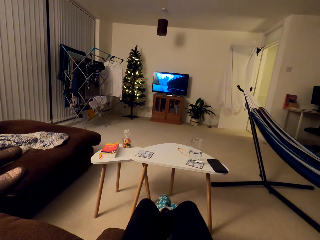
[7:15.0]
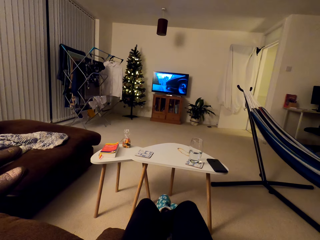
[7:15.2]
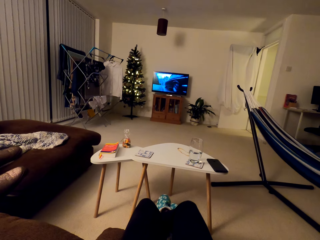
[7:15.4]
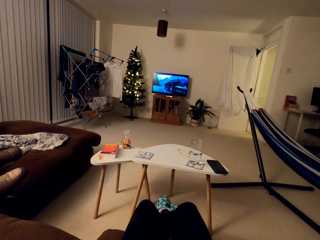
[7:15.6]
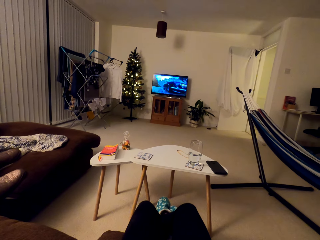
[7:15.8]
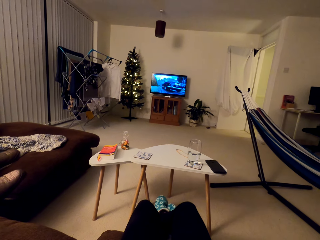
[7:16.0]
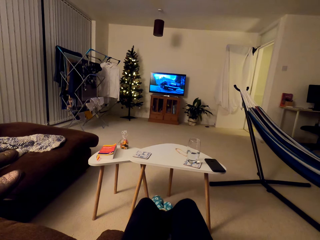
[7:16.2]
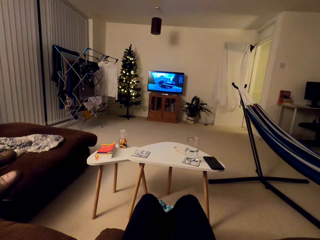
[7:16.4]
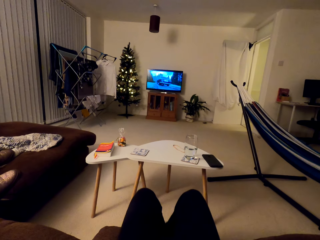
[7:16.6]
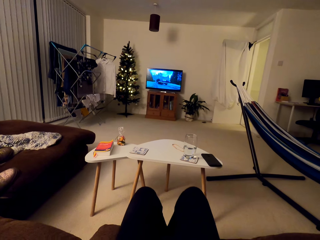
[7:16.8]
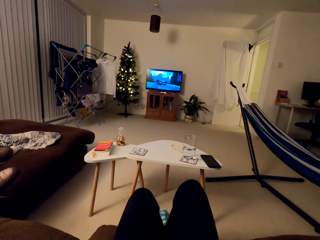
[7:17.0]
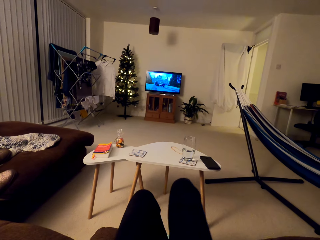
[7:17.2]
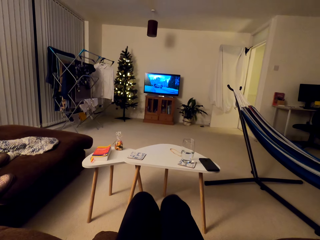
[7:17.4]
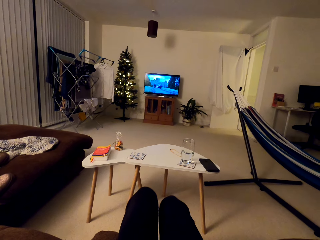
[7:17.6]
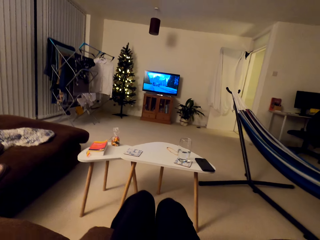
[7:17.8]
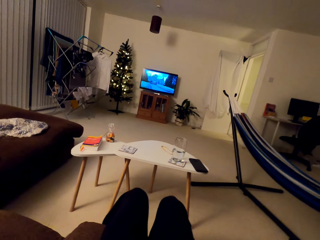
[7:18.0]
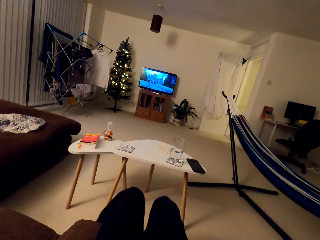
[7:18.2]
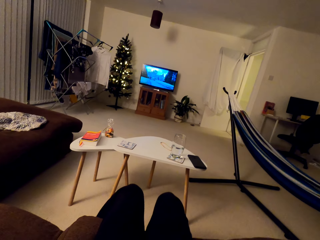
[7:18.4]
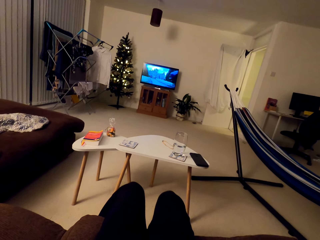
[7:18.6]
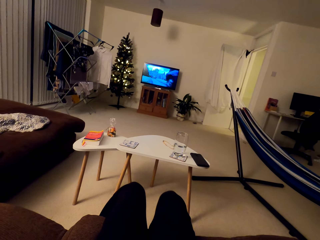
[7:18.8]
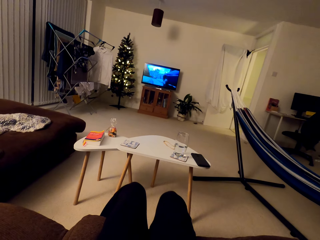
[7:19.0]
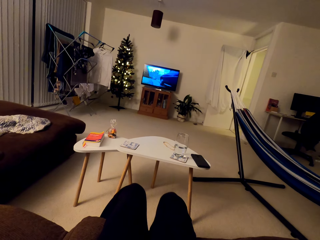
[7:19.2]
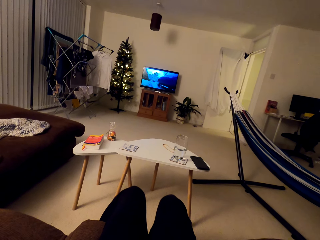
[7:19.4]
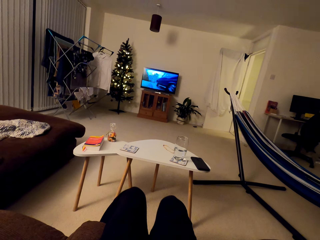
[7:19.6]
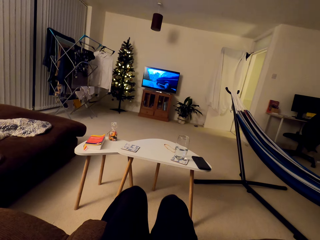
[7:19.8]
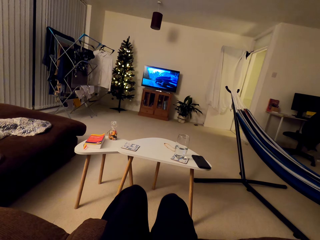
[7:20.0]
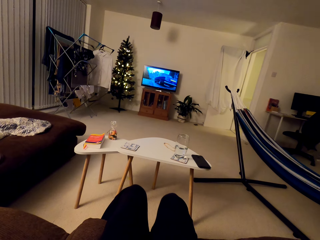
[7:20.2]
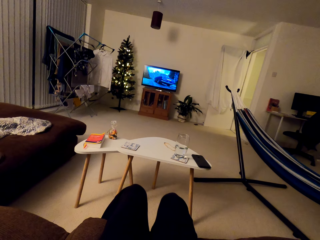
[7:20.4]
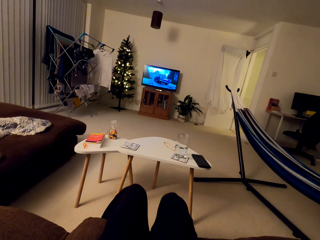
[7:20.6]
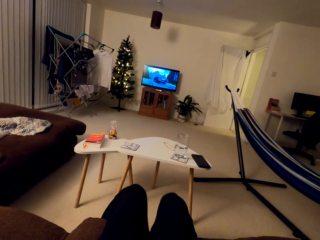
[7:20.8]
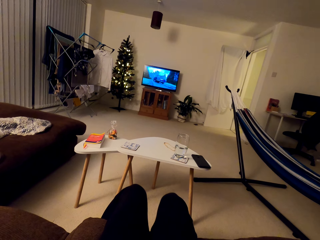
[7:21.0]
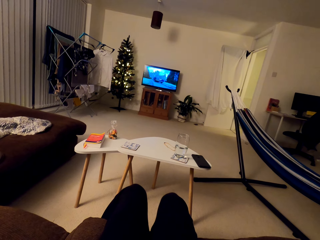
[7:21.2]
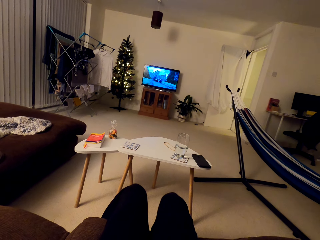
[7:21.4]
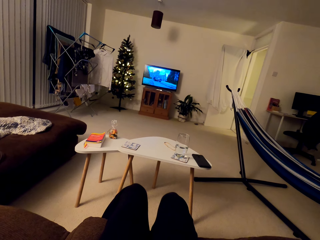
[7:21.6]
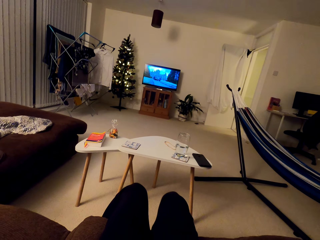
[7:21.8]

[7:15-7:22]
The camera wearer watches TV and moves their legs backwards.

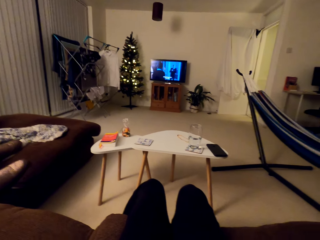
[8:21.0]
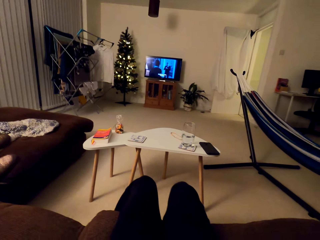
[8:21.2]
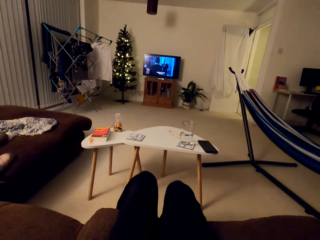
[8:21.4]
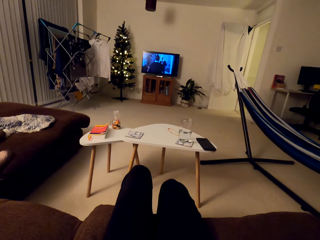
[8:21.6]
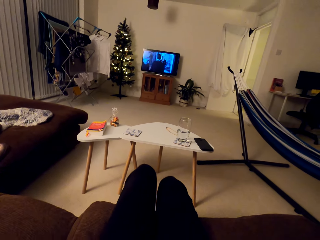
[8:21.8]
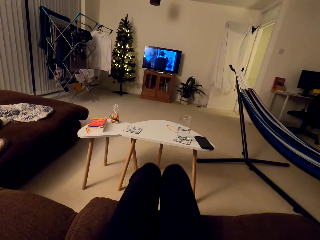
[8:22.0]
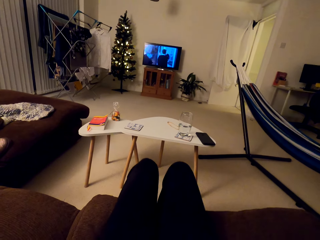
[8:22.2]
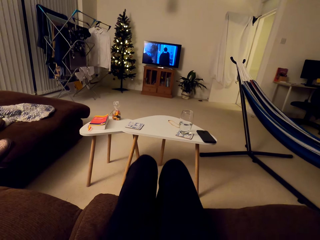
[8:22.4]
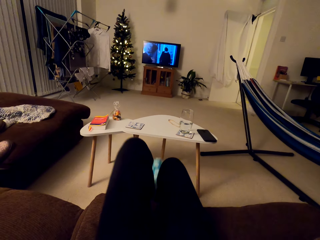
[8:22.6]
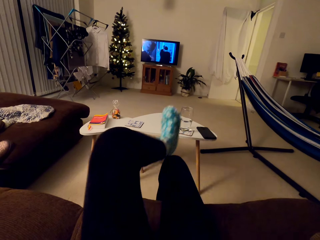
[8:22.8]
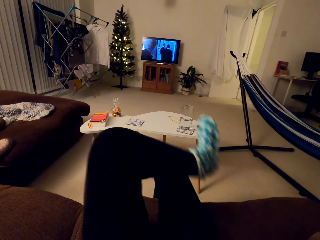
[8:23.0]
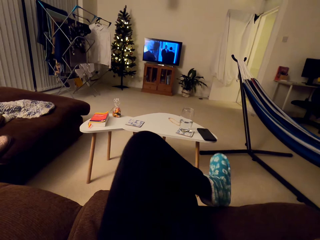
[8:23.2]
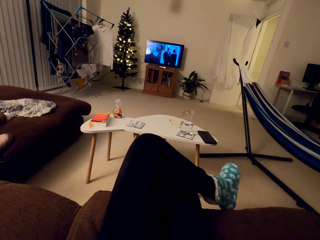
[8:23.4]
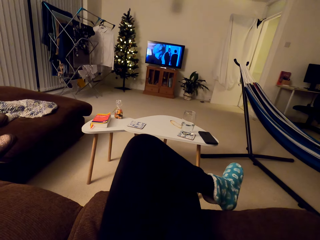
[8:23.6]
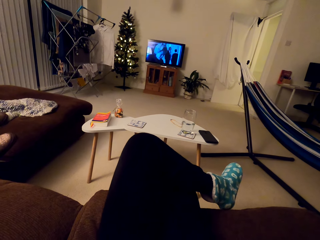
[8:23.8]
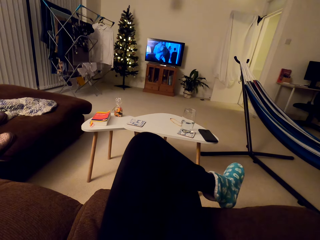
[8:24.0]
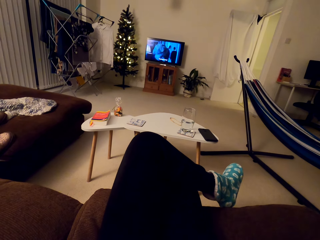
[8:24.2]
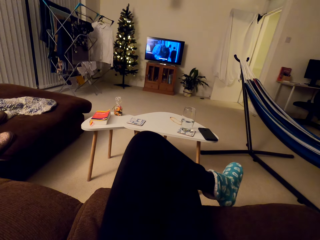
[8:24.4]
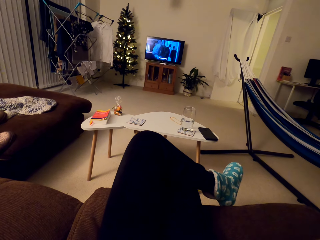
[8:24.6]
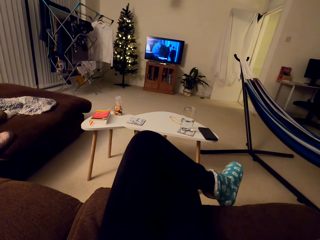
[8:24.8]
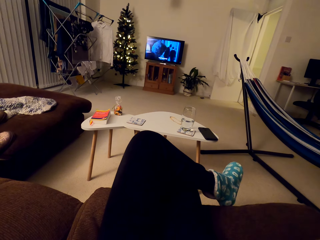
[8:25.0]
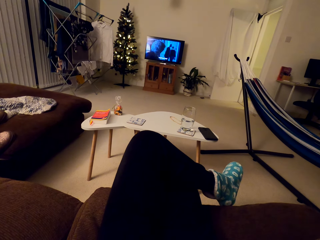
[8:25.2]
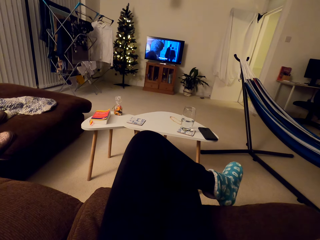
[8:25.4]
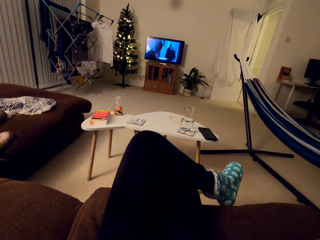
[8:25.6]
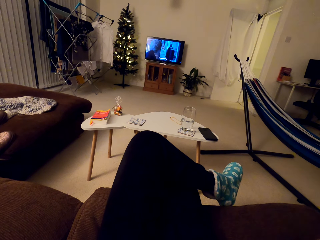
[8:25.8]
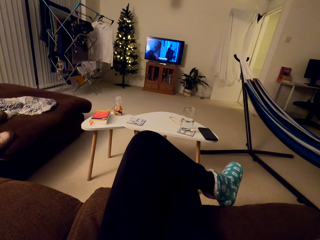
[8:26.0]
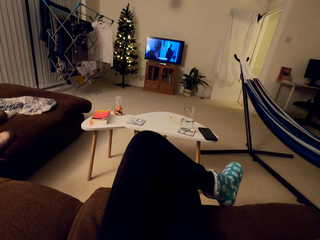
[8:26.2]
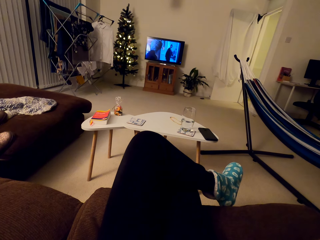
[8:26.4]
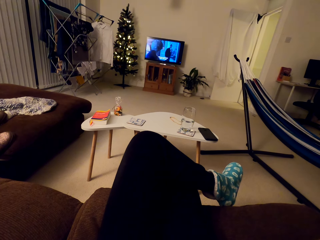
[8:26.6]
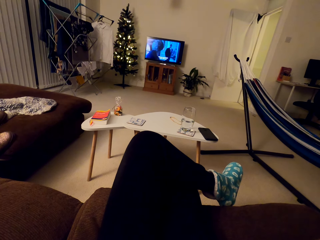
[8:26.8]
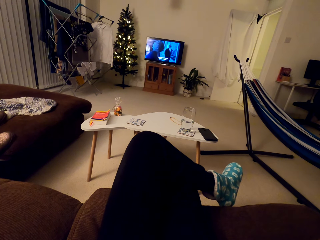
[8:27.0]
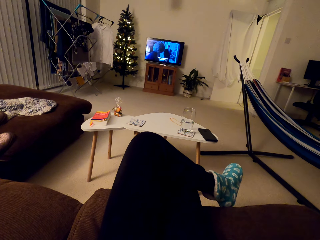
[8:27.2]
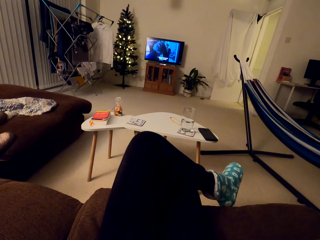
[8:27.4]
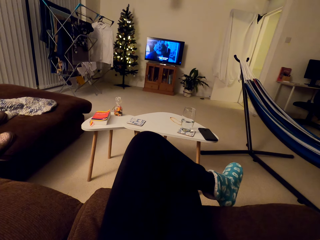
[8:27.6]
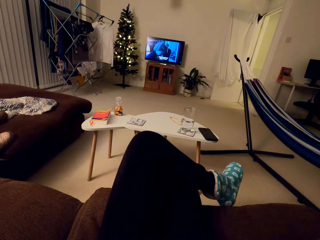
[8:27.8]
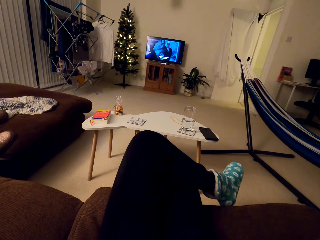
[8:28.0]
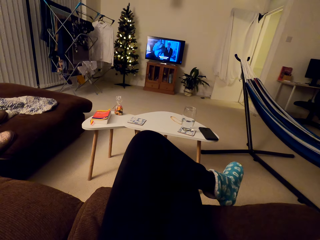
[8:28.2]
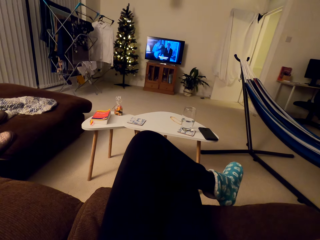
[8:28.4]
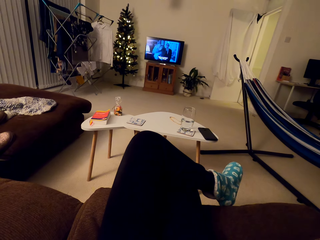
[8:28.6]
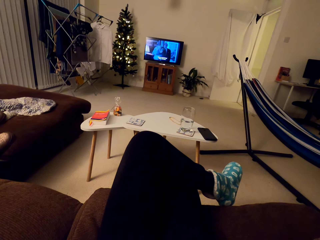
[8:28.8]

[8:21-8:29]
The camera wearer puts her left leg on top of the right one. She watches TV.

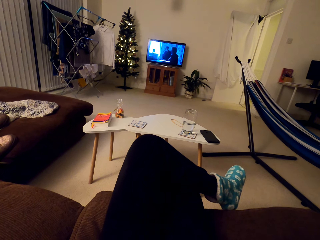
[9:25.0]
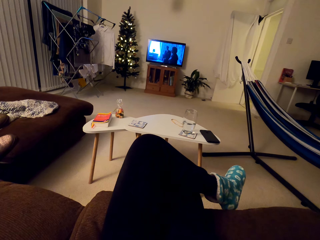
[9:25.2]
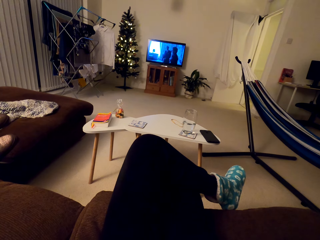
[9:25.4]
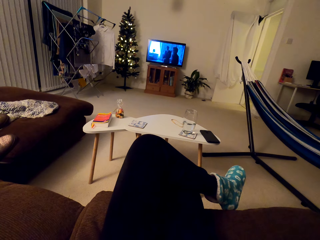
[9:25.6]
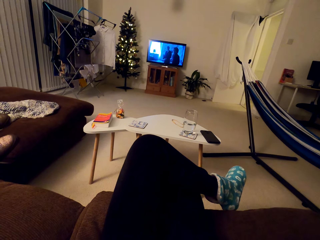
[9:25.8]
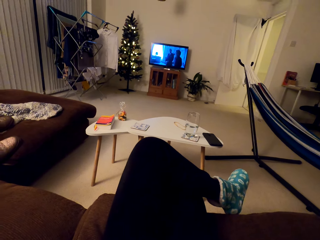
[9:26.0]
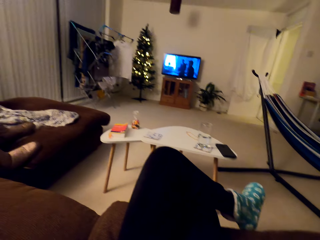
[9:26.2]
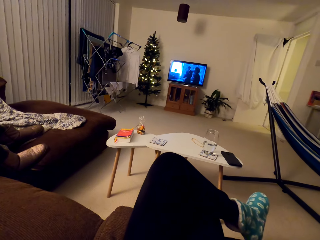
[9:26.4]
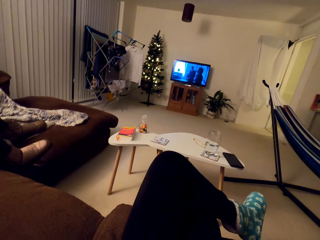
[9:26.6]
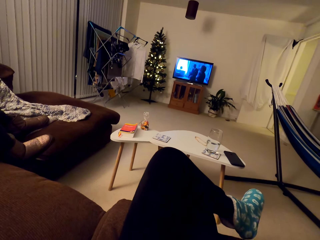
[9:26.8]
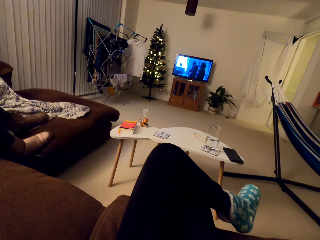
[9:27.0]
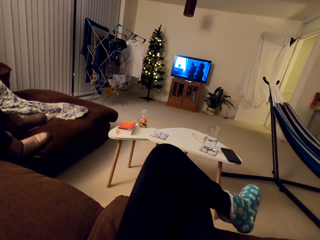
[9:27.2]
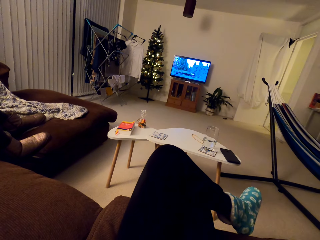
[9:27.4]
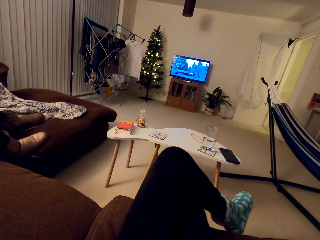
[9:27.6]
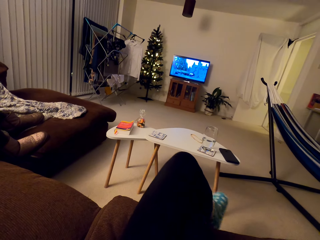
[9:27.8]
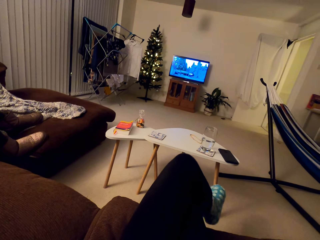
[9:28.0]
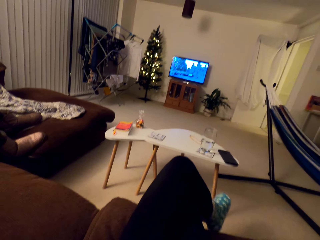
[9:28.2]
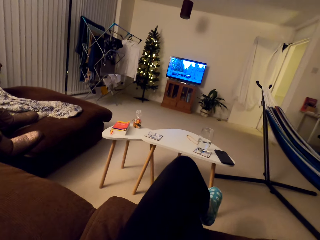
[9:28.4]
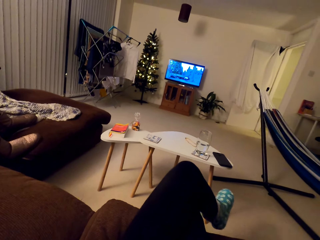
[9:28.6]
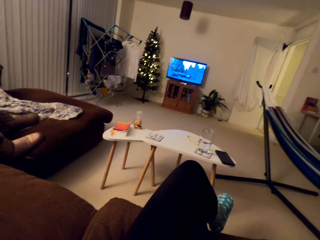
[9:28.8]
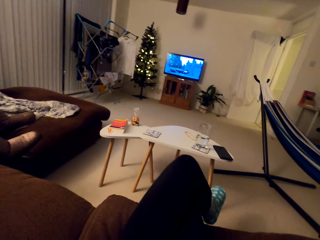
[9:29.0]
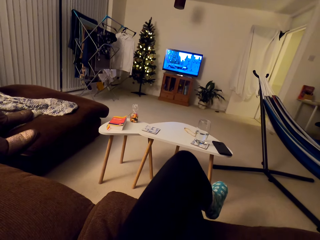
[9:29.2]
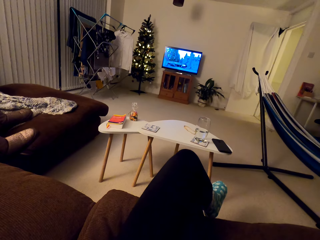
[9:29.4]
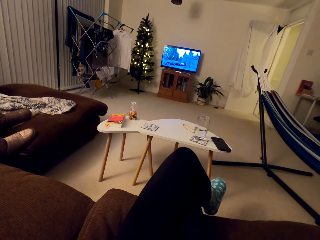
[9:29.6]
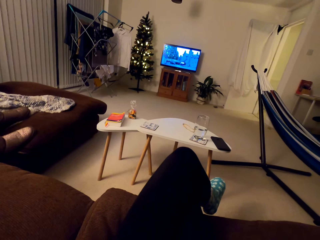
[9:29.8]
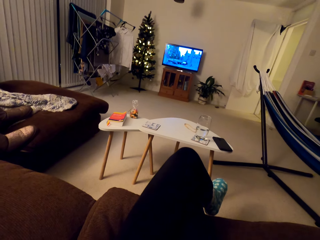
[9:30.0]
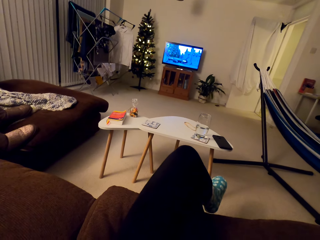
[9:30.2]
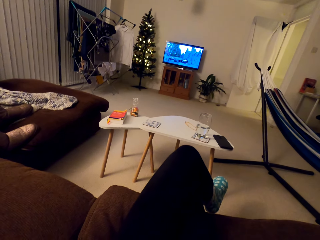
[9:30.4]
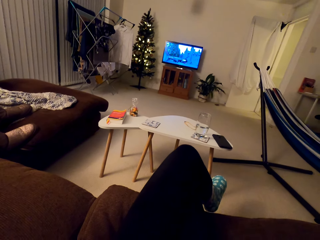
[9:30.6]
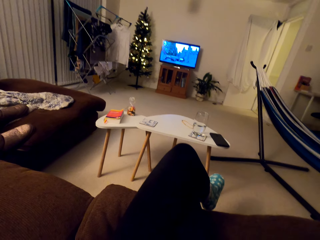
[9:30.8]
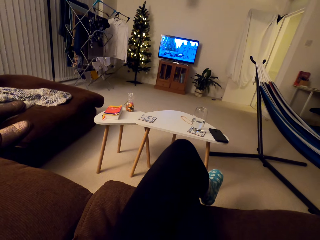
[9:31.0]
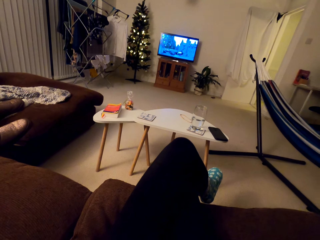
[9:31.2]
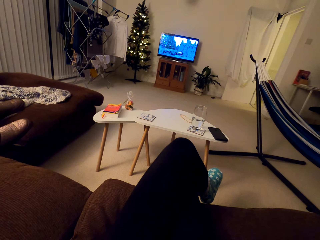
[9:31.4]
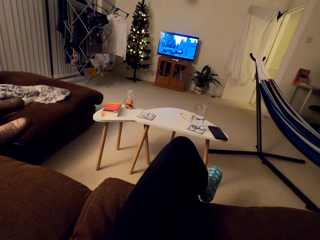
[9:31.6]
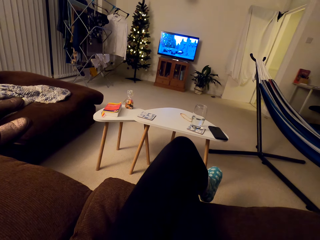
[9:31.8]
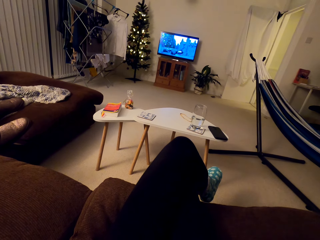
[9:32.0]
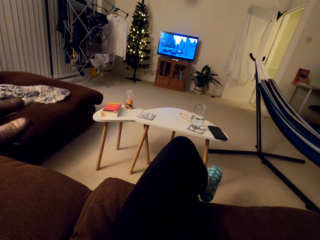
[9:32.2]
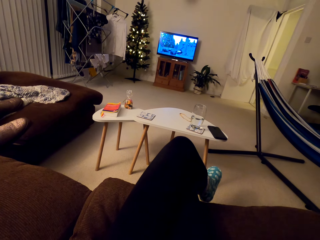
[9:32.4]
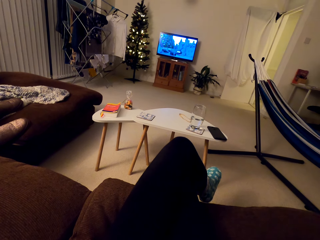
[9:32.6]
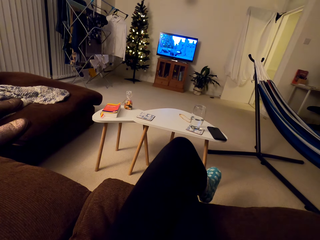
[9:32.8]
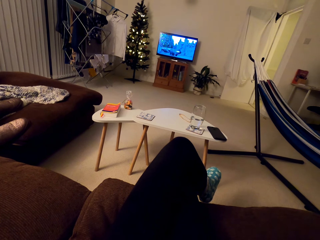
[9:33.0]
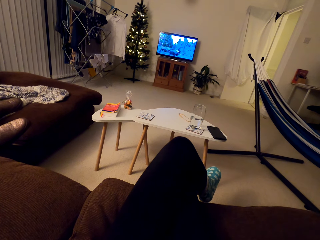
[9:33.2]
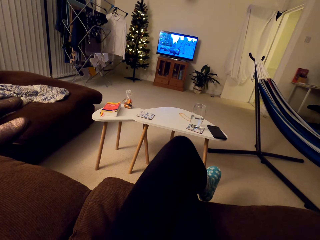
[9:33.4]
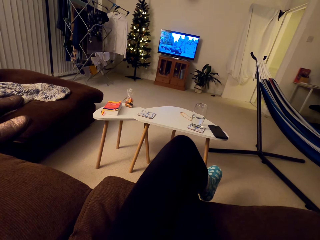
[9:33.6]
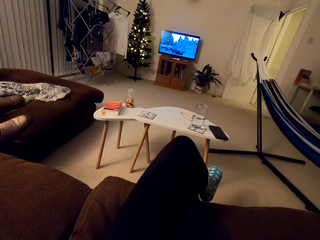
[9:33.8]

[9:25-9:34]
The camera wearer watches TV. They speak to a person.
